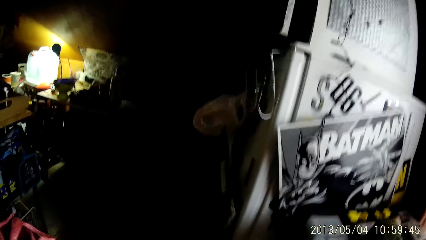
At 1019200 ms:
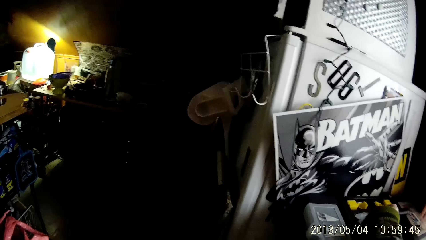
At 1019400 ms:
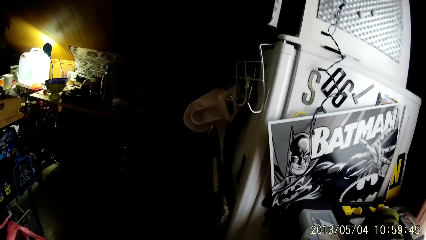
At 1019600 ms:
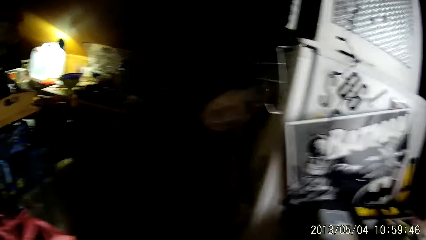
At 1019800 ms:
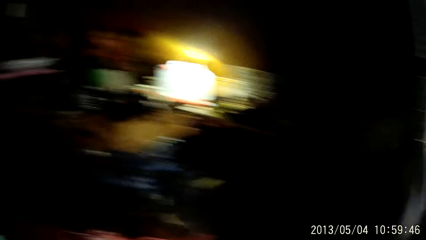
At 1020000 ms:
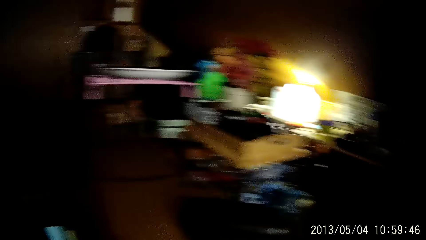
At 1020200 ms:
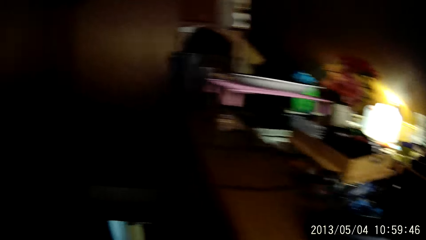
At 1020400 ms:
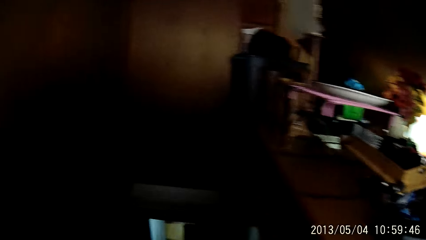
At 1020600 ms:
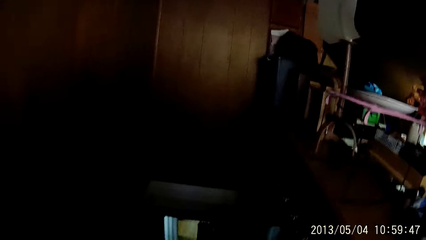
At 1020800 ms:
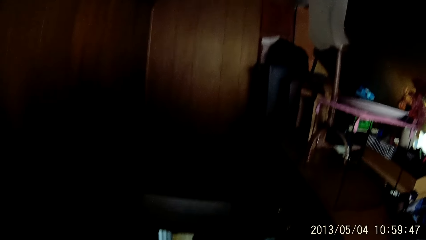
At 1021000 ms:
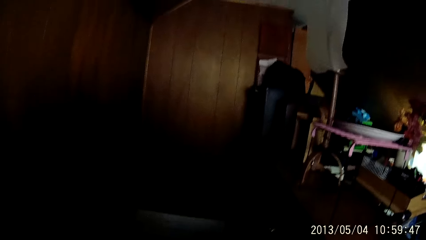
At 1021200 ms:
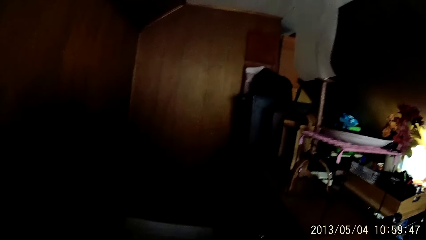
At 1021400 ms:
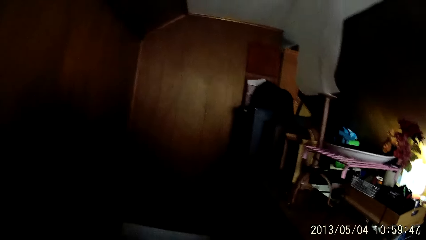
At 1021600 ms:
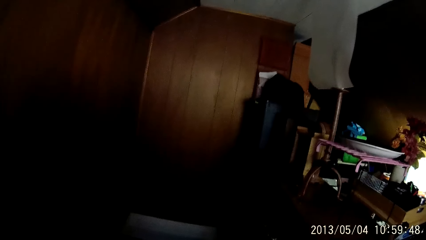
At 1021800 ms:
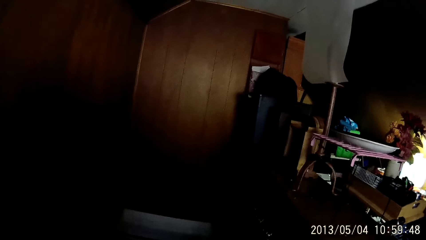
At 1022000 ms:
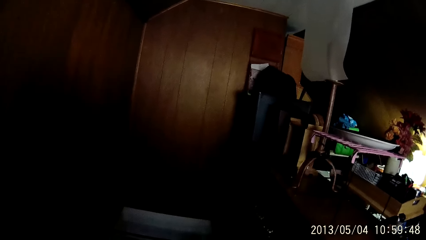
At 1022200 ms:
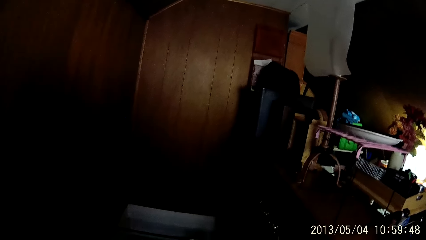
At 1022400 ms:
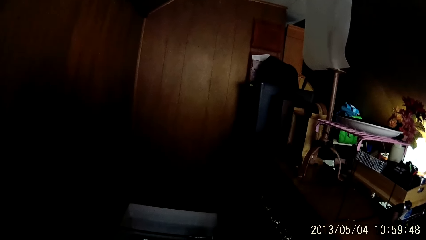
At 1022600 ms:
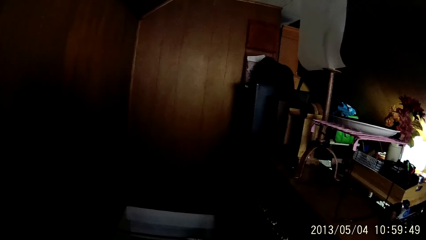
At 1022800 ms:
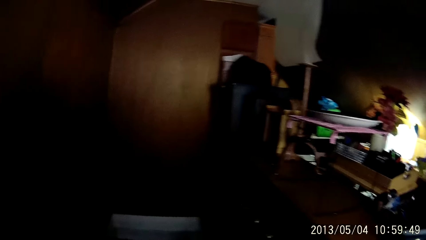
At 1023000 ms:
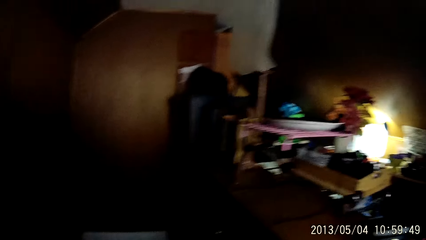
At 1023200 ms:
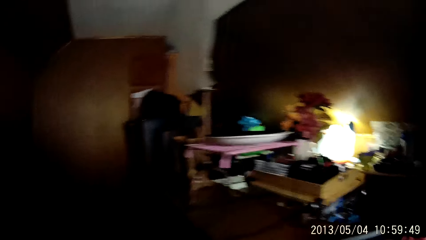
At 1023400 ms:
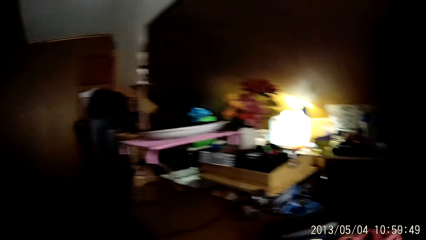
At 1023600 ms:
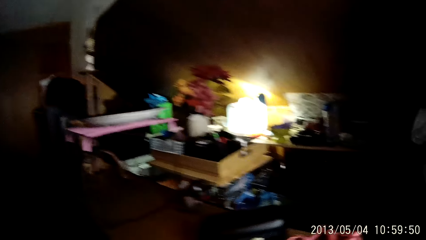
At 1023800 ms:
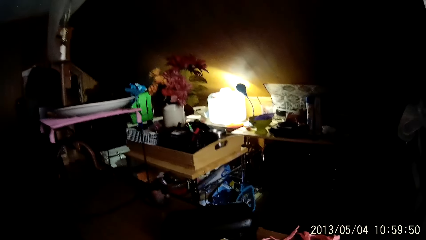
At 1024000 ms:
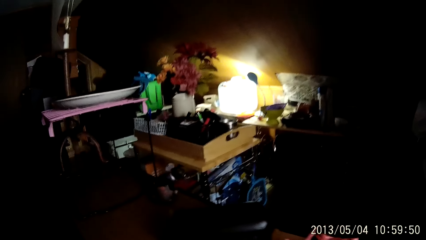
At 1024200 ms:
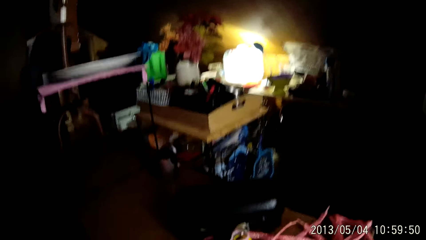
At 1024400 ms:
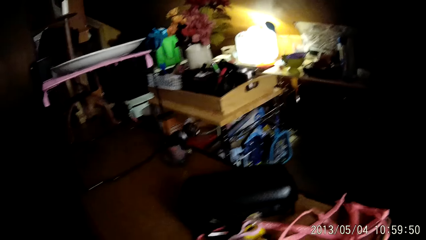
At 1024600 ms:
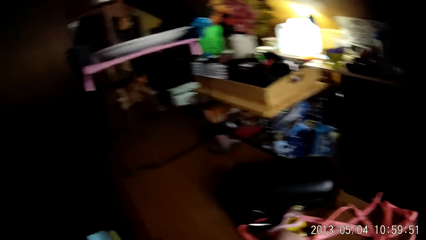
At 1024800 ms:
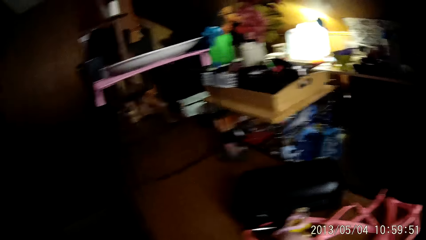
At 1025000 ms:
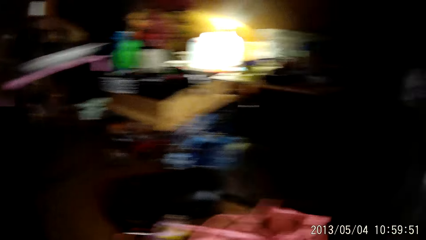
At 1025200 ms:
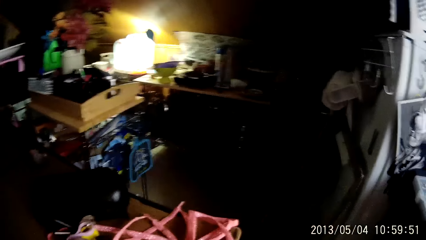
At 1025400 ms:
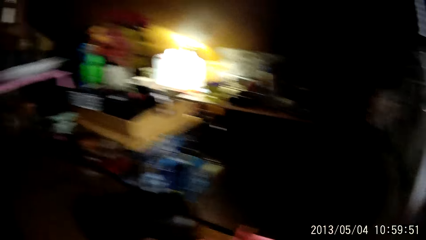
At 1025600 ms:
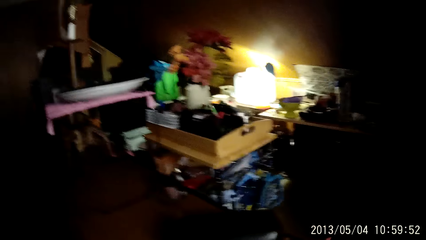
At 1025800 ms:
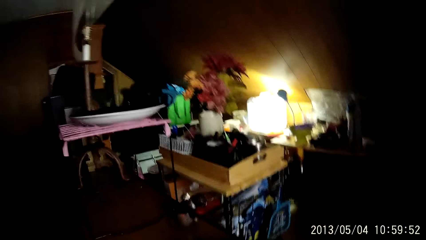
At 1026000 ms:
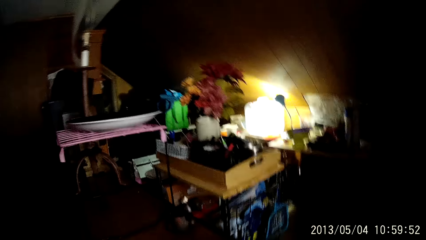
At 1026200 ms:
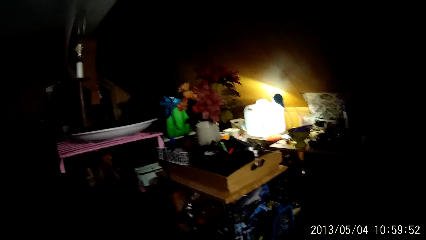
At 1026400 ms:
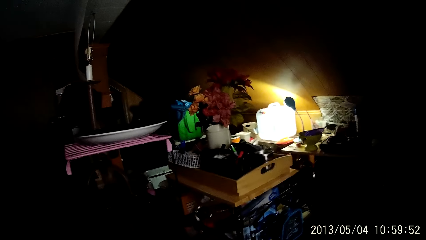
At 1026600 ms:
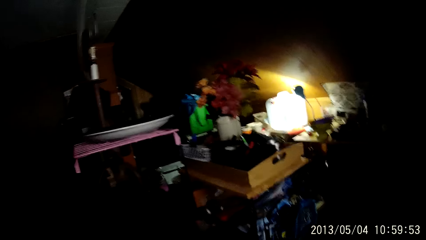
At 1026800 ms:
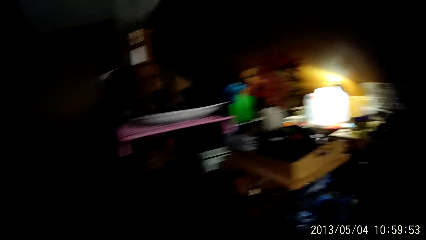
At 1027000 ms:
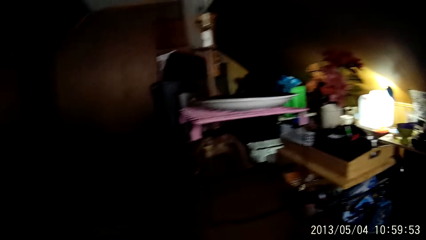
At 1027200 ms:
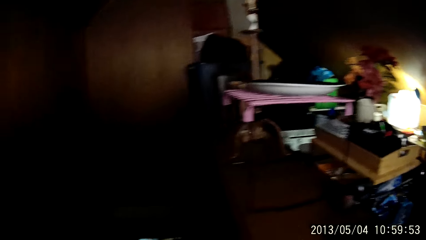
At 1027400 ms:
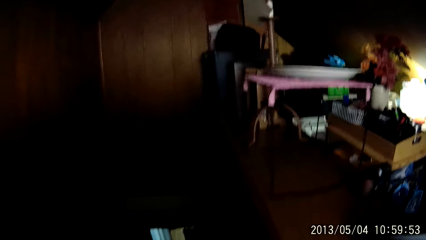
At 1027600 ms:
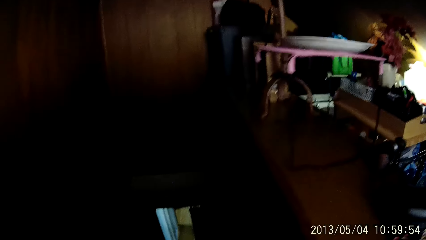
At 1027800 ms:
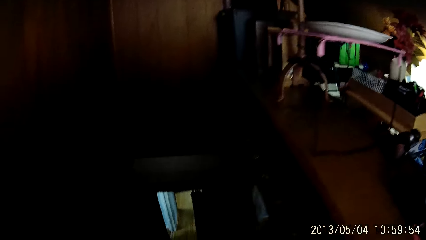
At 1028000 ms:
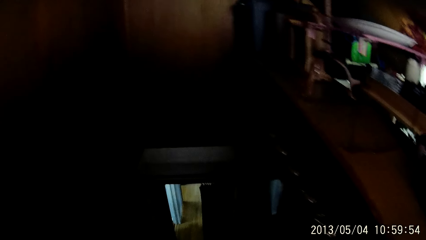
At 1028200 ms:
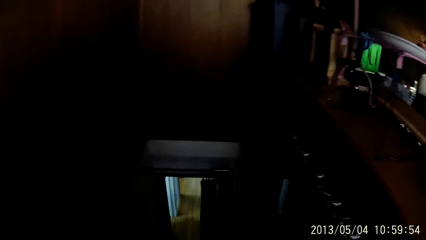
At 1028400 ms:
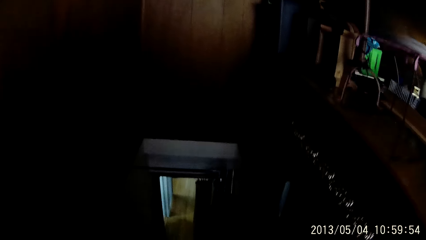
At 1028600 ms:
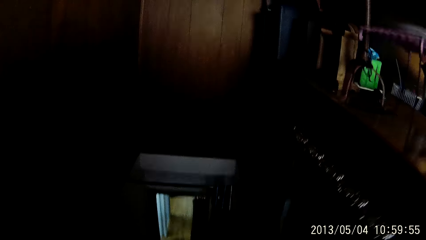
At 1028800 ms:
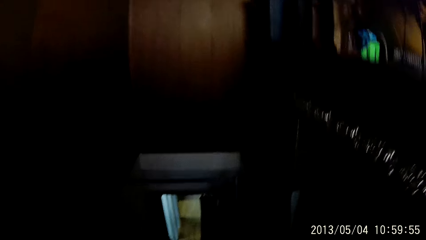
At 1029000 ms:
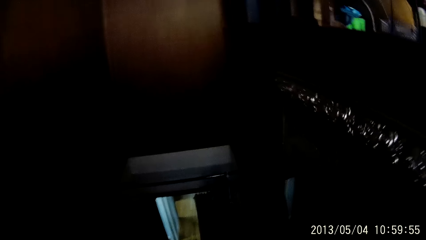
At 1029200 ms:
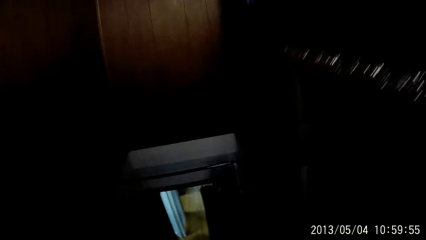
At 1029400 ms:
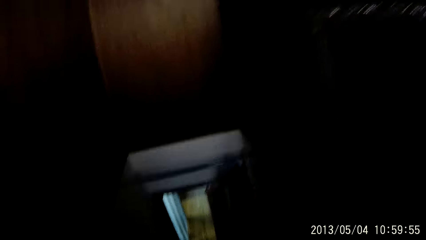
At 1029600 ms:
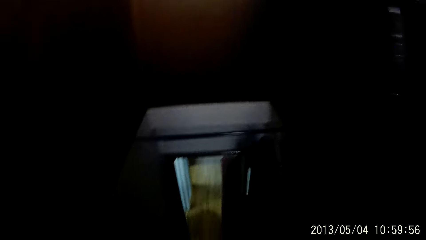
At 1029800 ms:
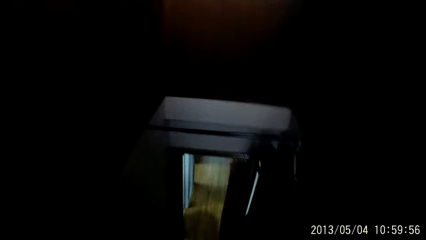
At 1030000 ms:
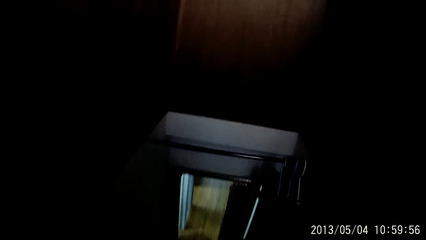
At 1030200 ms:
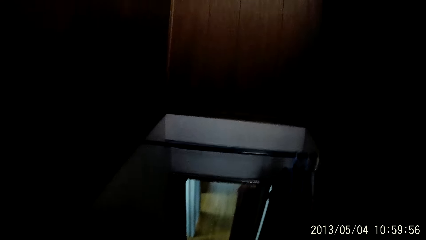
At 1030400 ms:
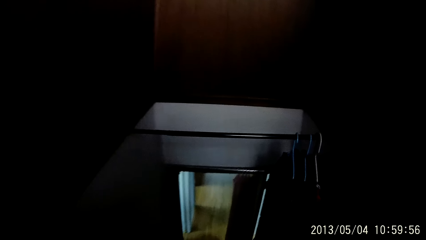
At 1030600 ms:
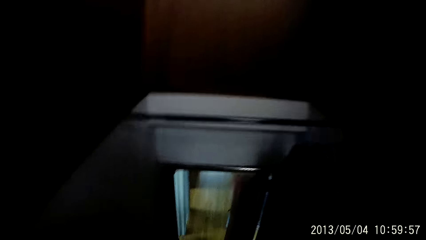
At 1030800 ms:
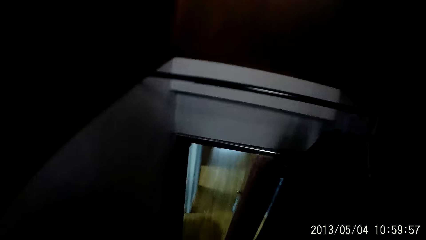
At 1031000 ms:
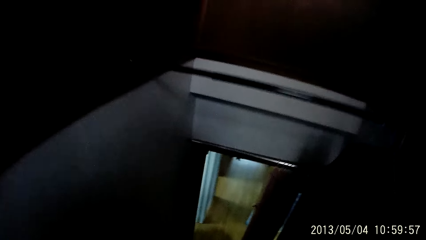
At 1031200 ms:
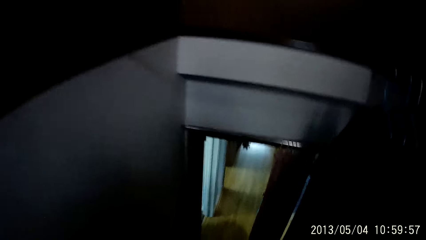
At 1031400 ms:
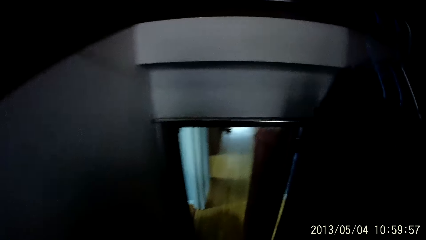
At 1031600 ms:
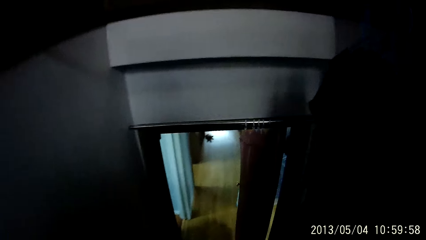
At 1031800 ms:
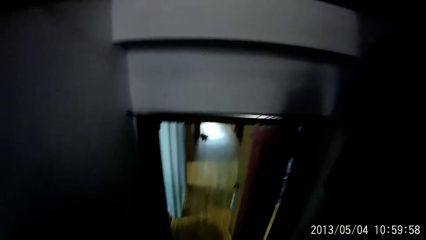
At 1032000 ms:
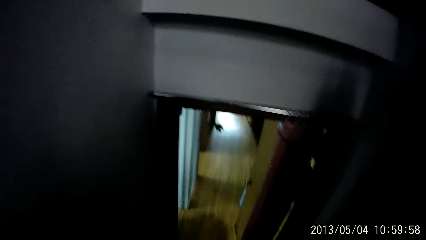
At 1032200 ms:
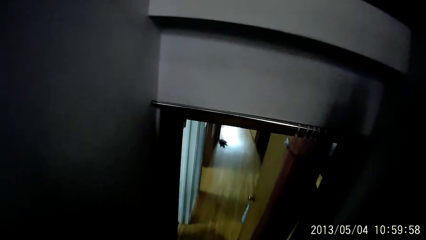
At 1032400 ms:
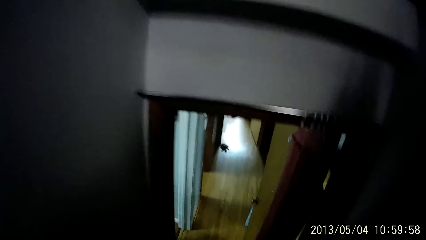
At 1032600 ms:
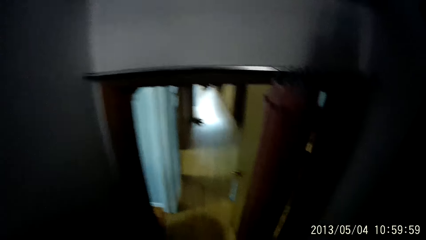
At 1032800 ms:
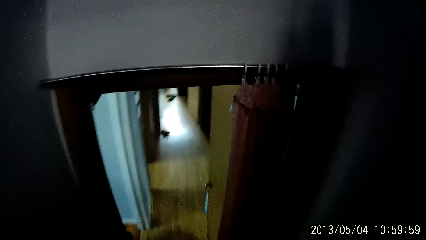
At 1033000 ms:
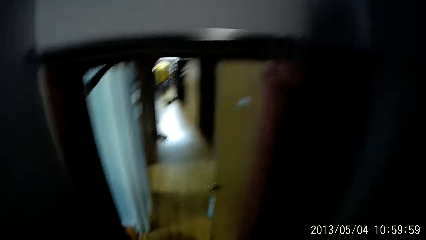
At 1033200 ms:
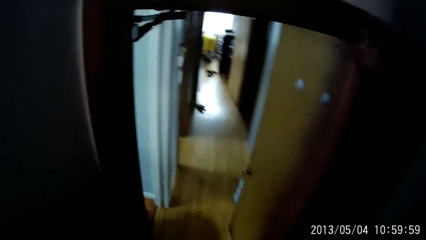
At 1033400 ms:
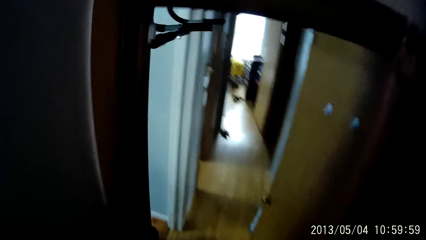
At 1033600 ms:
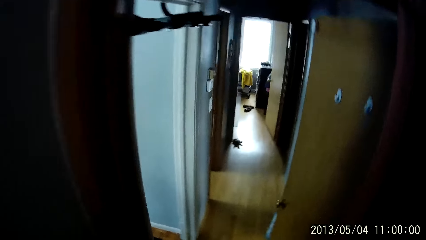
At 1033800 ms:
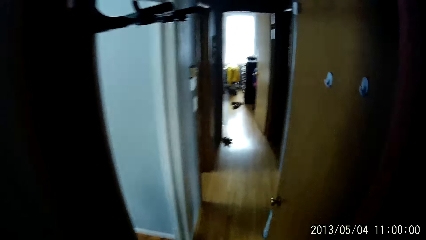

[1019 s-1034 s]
The camera wearer places a box on a waste bin with his right hand. He walks around. He looks around. He walks around. He climbs down the staircase. He walks around, and again.
